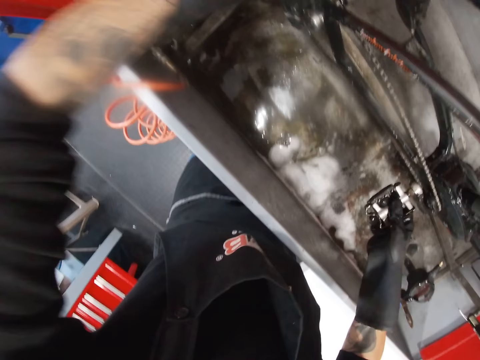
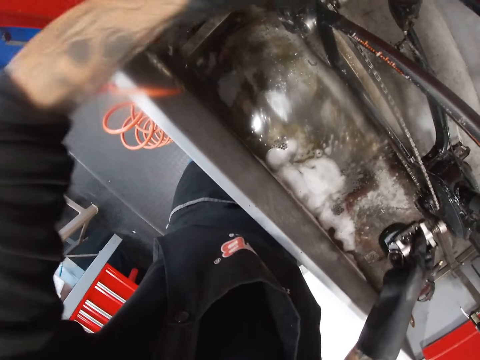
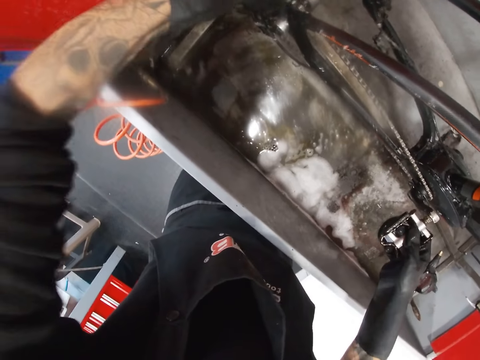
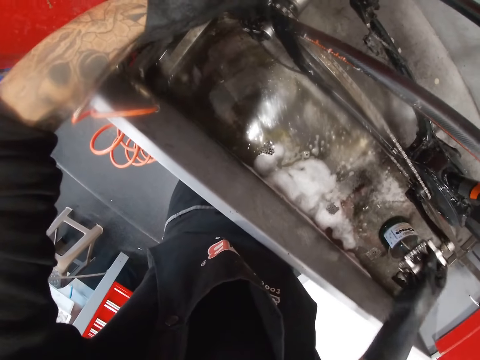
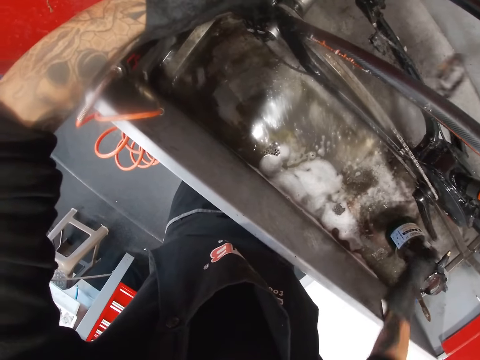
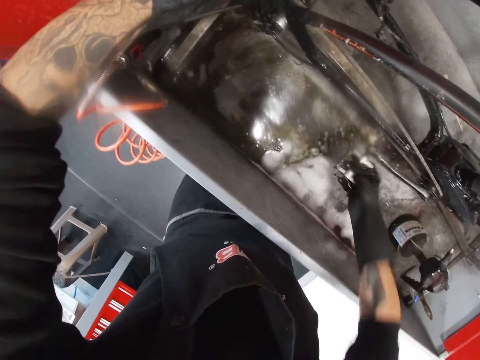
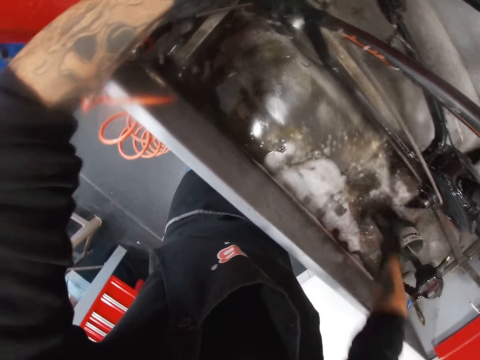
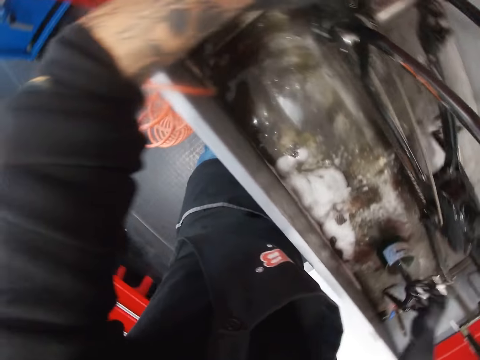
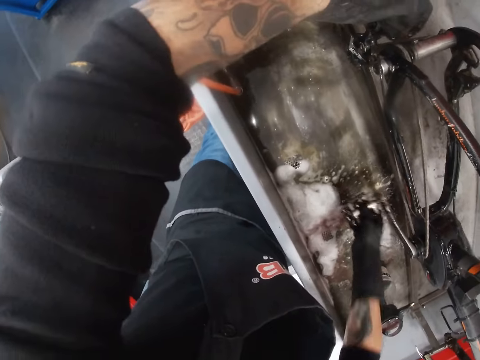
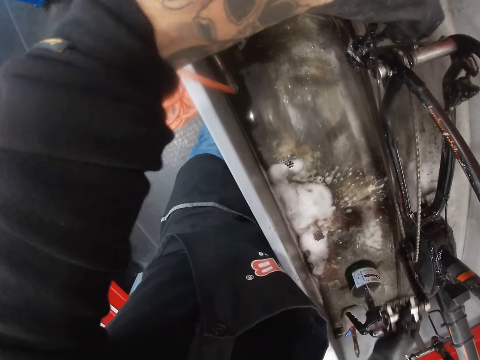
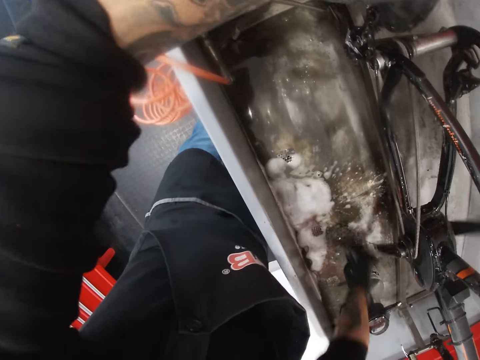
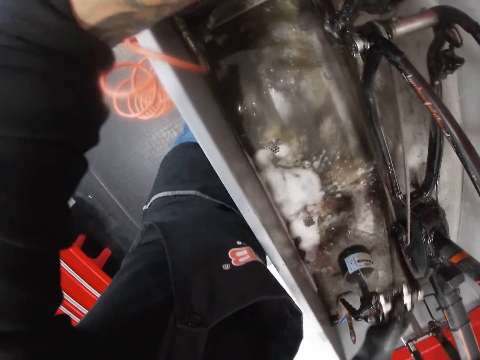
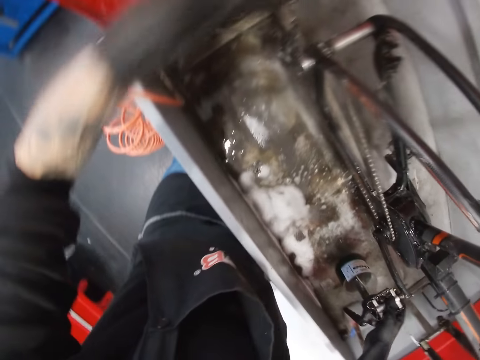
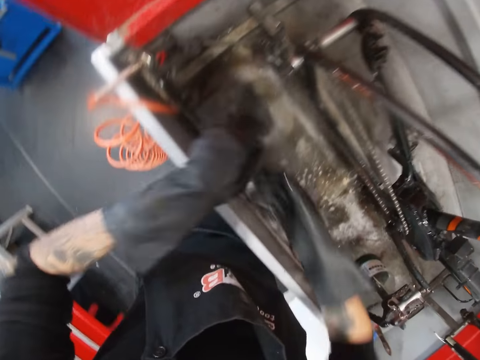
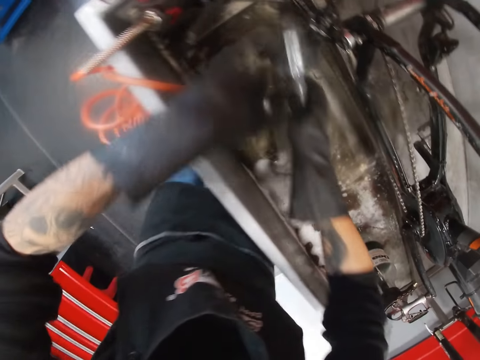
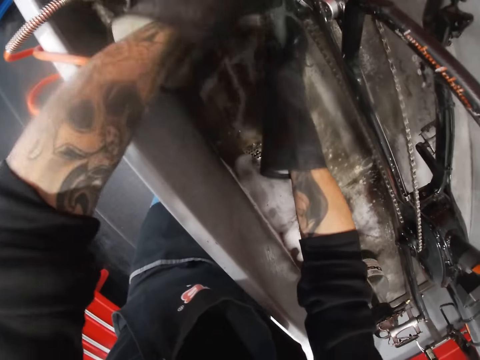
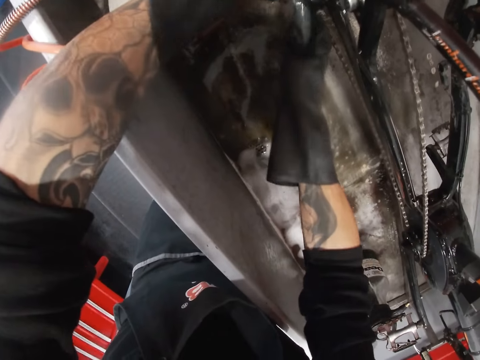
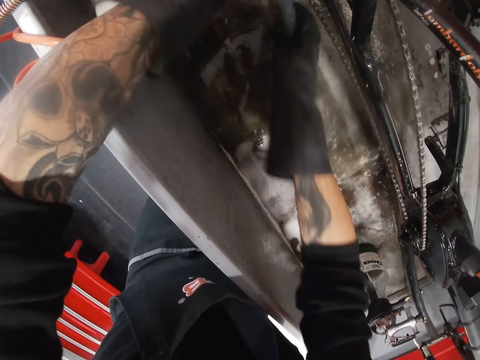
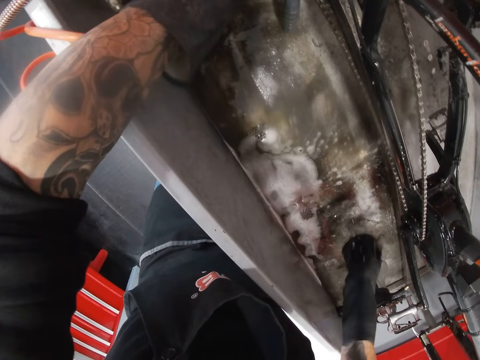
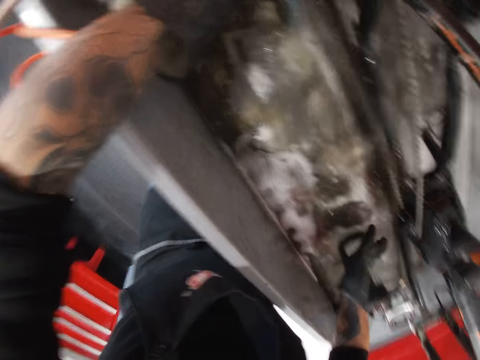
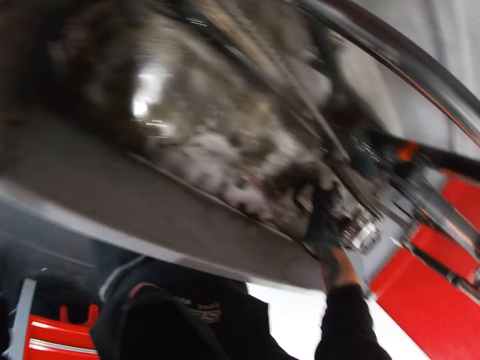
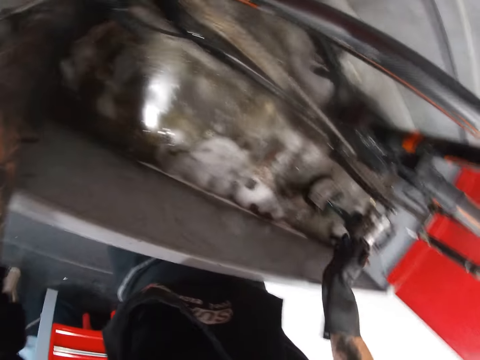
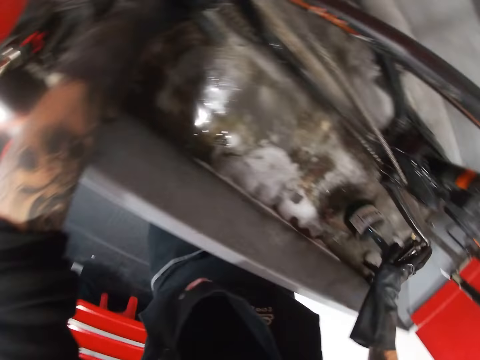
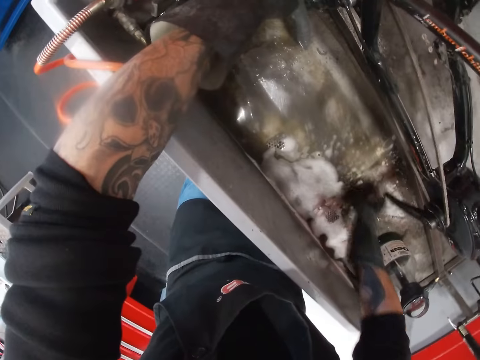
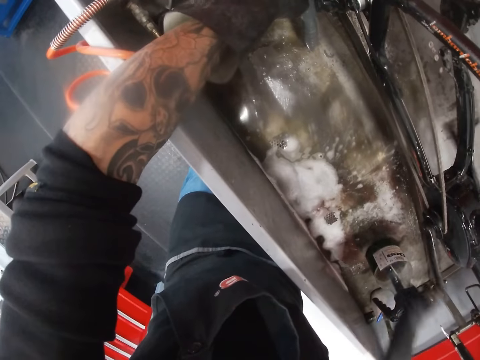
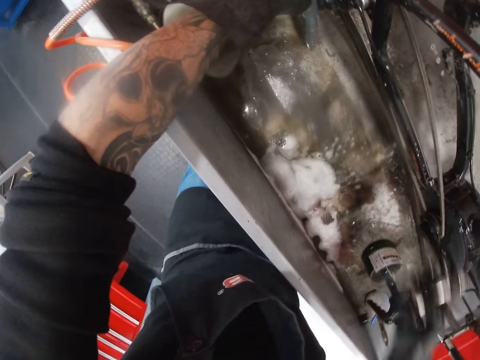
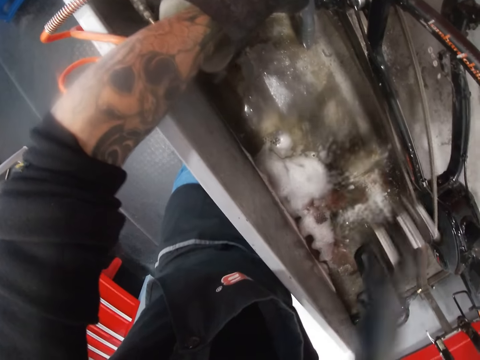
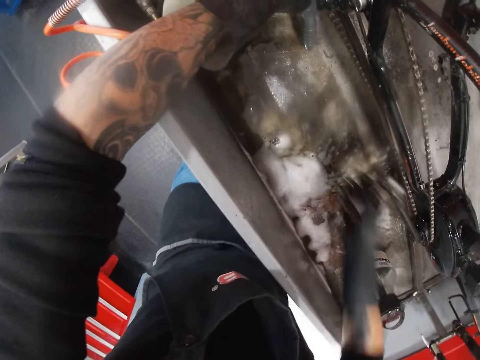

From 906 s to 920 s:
The camera wearer holds a bicycle pedal. He brushes the chain with a brush. He rotates the pedal. He removes his right hand from the bicycle pedal. He passes the brush to his right hand. He cleans the bicycle chain with the brush in his right hand. He holds the brush. He turns the bicycle pedal with his right hand.

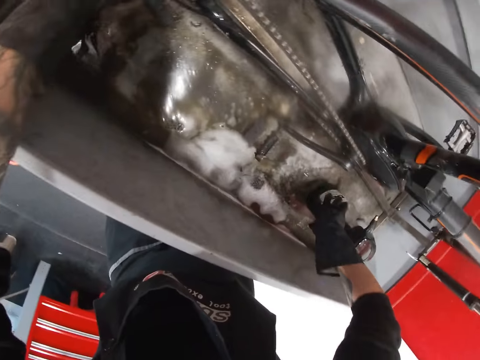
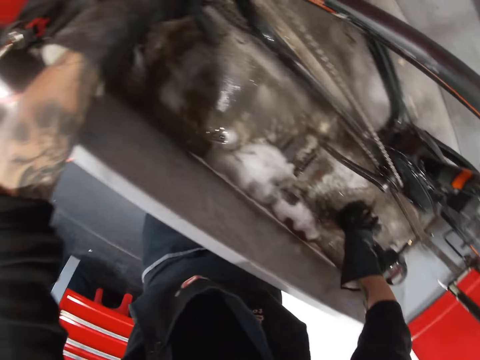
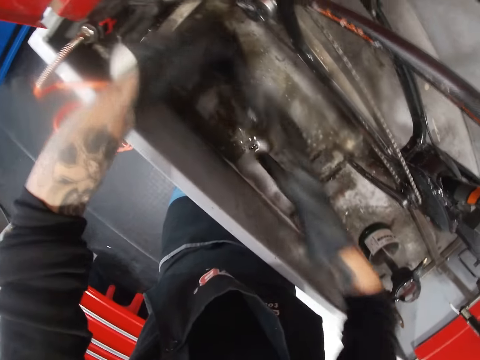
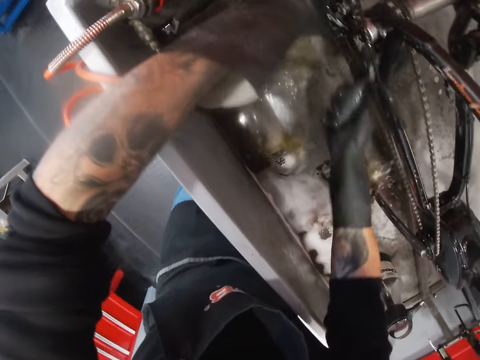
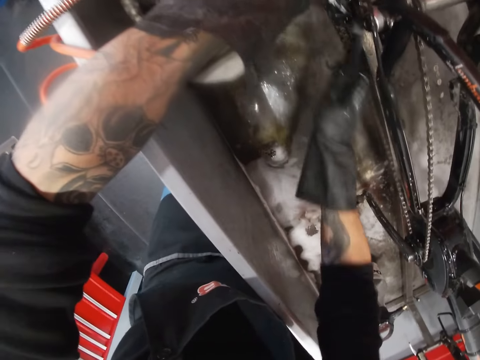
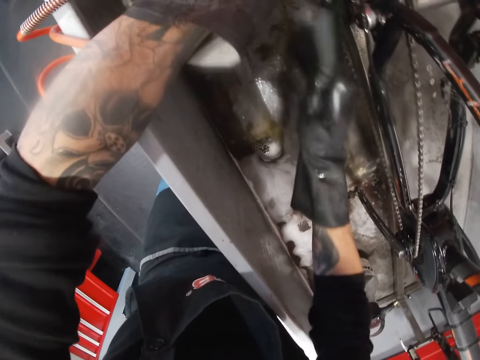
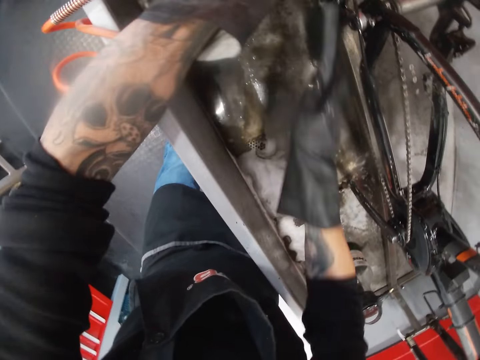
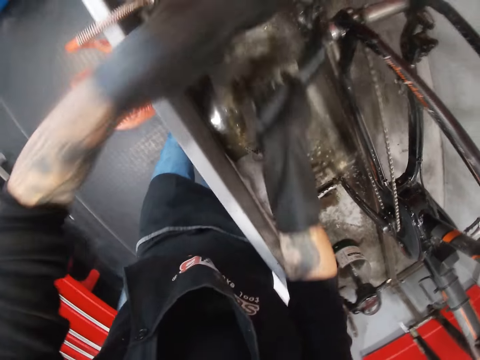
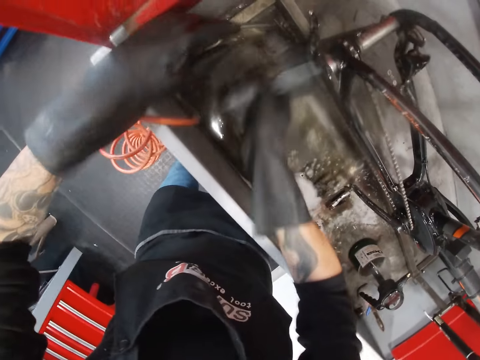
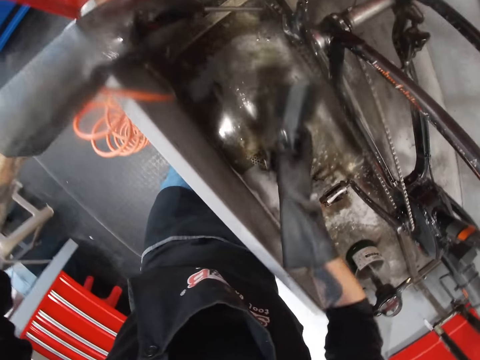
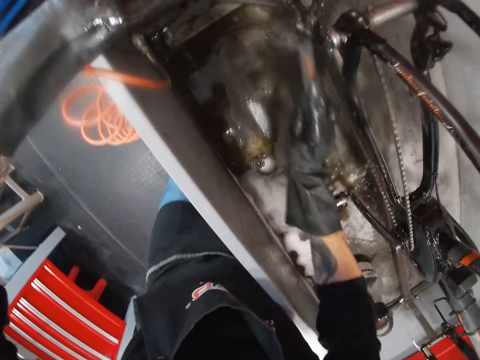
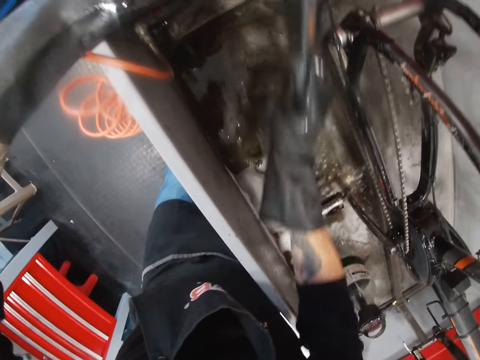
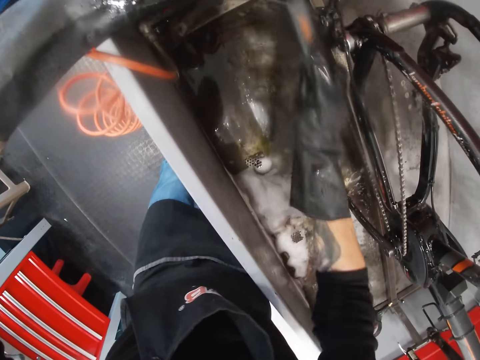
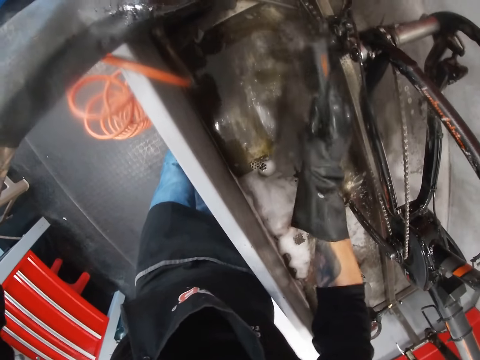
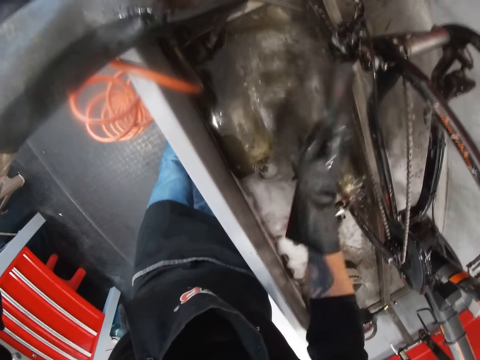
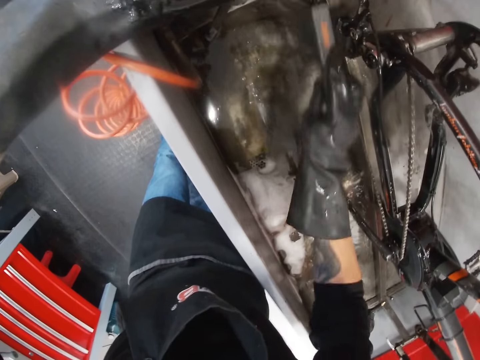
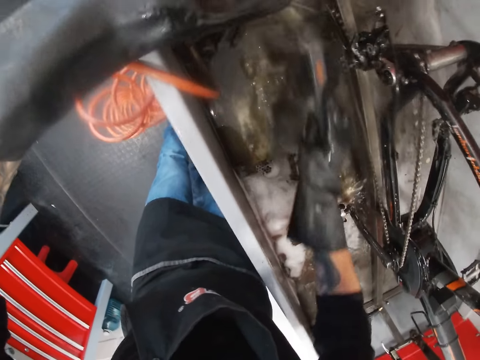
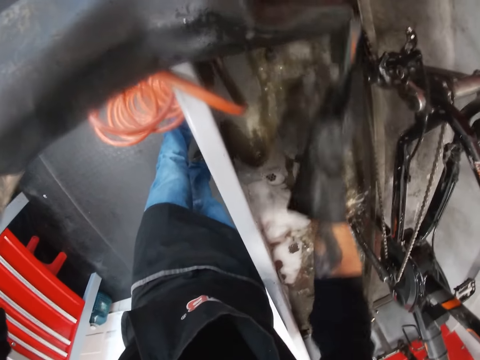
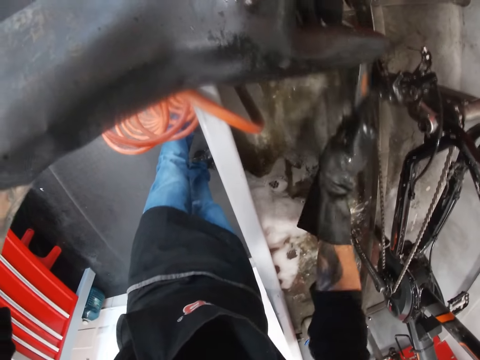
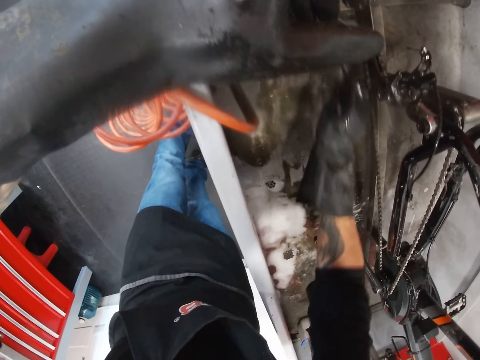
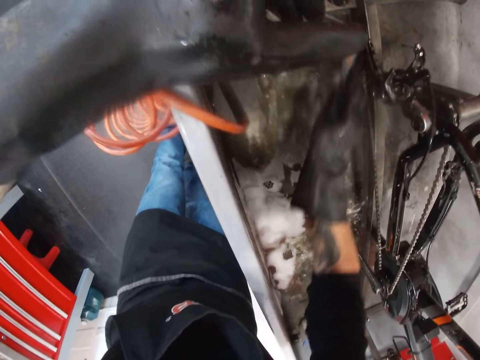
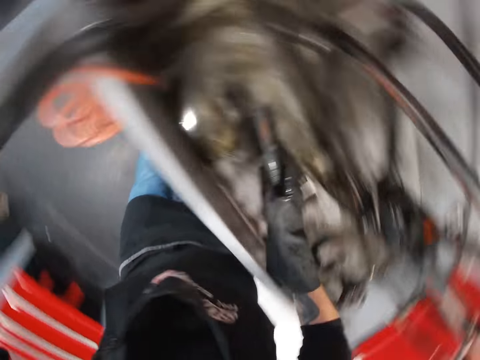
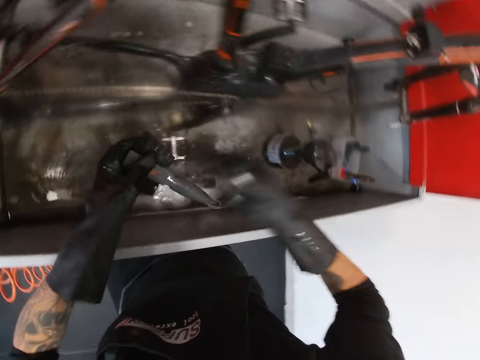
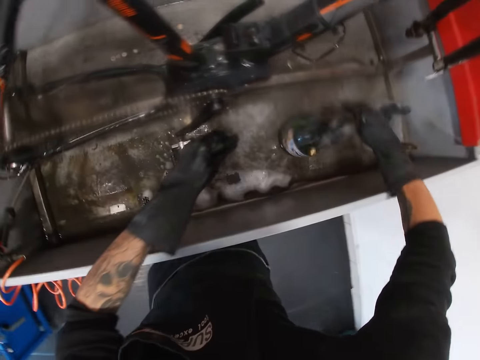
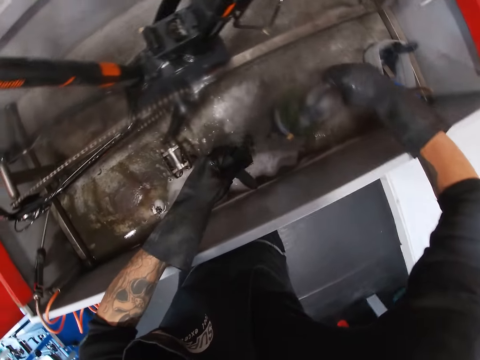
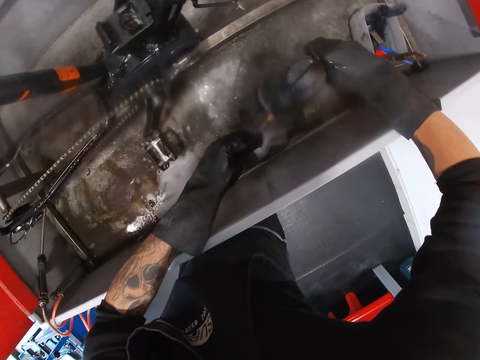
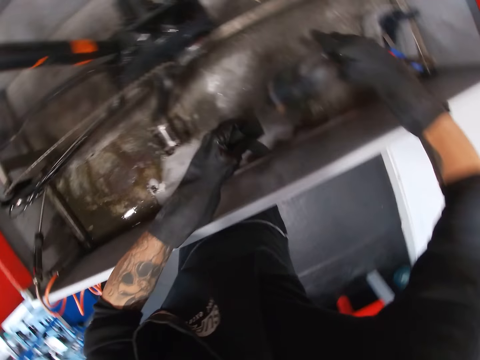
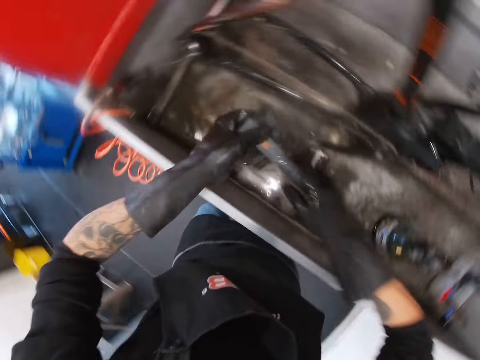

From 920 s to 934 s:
The camera wearer passes the brush to his right hand. He cleans the bicycle chain with the brush in his right hand. He turns around. He holds a bottle. He sprays the brush with the pressure sprayer in his right hand. He turns to the side.
